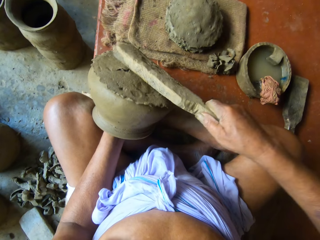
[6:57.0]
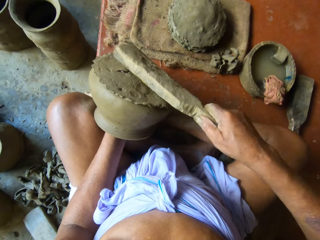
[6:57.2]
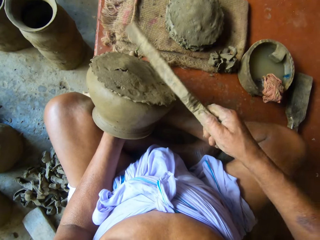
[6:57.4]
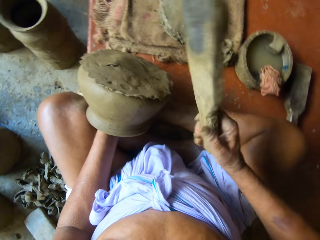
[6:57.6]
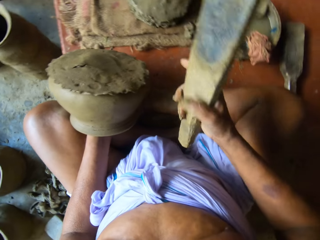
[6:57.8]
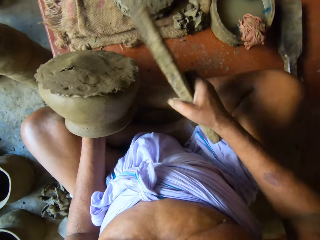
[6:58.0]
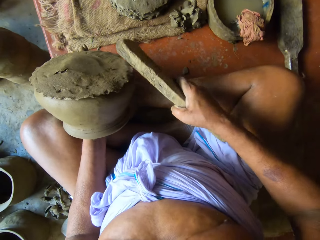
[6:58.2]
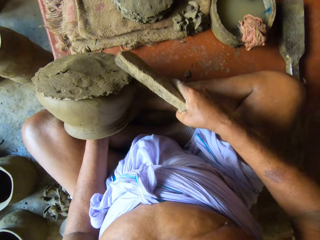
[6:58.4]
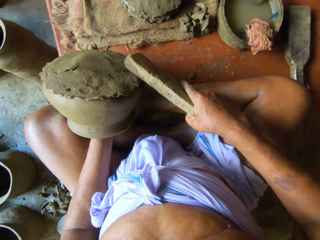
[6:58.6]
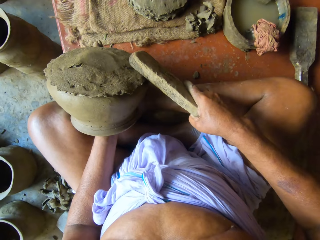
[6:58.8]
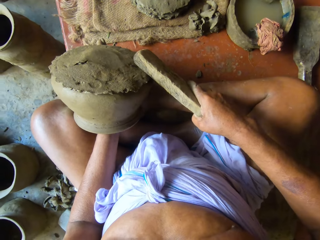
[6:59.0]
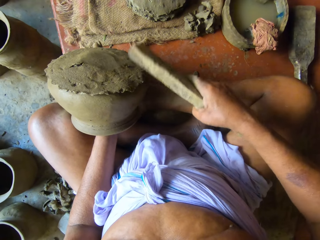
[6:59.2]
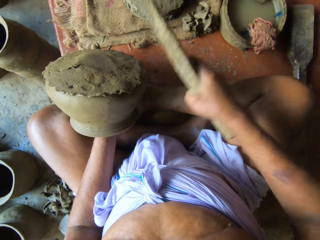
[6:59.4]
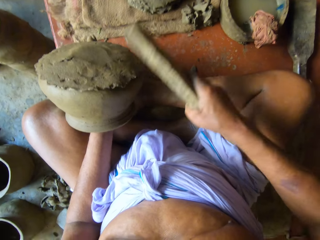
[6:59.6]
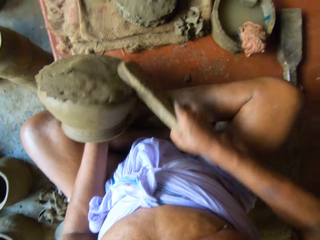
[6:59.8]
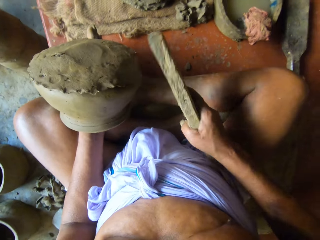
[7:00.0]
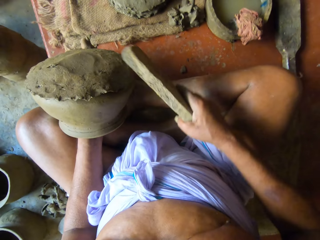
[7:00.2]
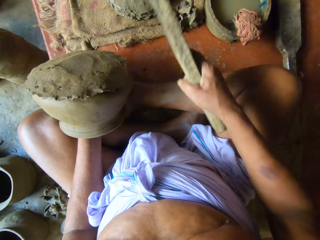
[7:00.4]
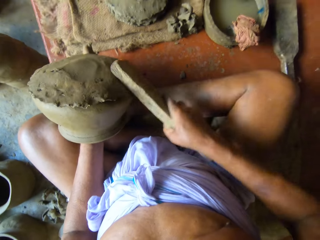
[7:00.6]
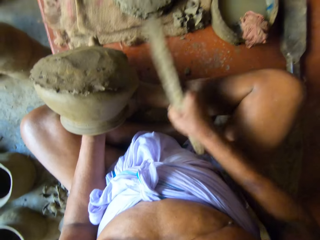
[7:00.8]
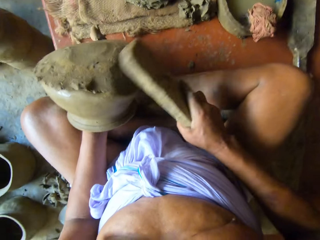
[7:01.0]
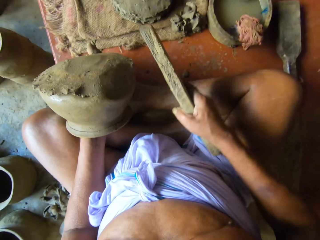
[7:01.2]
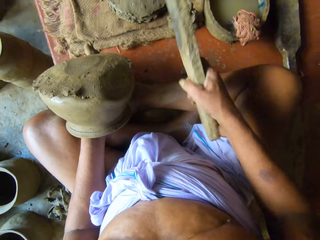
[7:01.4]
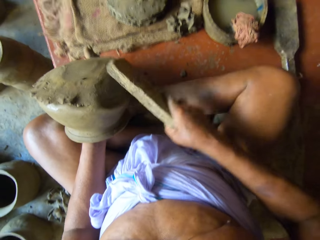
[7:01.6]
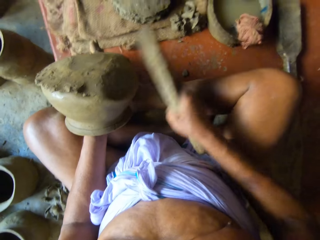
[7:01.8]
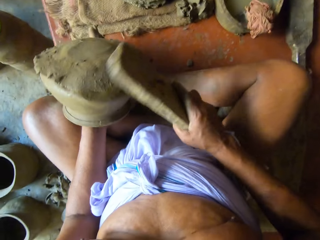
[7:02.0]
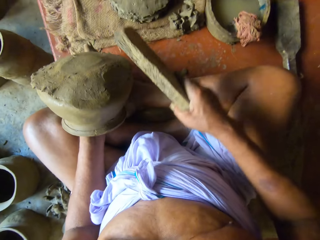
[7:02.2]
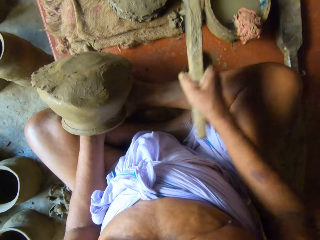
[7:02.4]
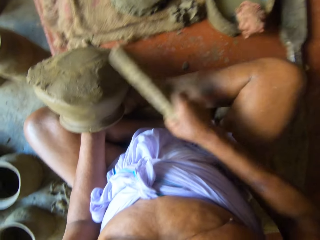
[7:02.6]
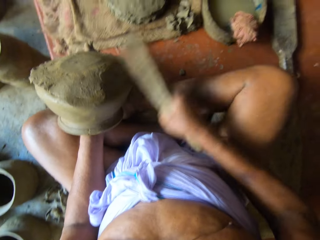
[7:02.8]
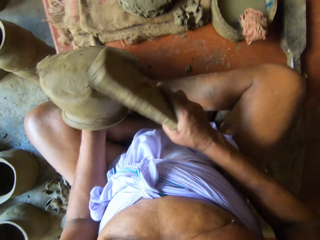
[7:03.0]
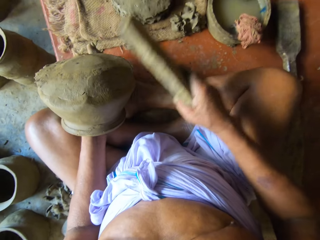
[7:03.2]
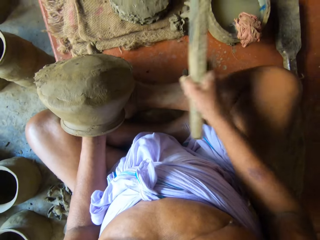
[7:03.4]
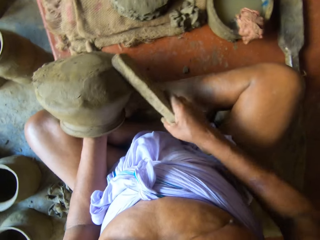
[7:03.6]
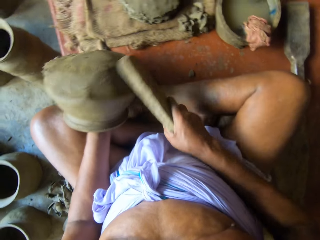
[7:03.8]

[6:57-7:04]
The camera wearer hits the edge of the pottery in his left hand with the wood in his right hand. He spins the pottery with his left hand. He hits the edge of the pottery in his left hand with the wood in his right hand.

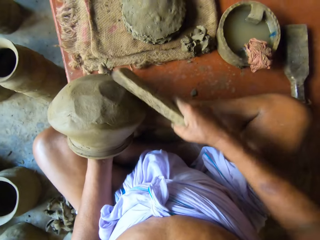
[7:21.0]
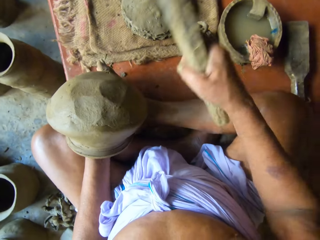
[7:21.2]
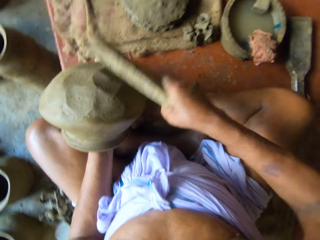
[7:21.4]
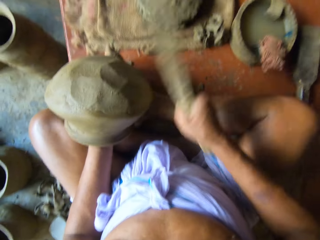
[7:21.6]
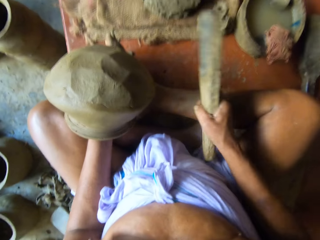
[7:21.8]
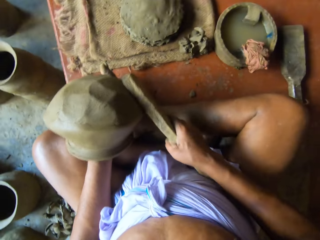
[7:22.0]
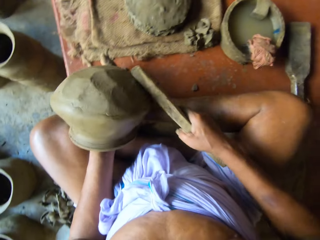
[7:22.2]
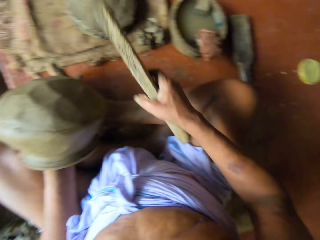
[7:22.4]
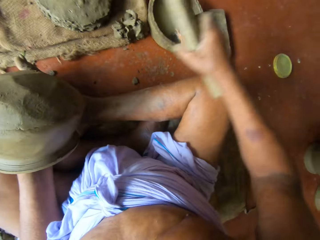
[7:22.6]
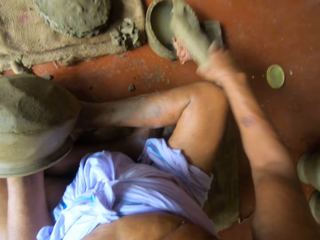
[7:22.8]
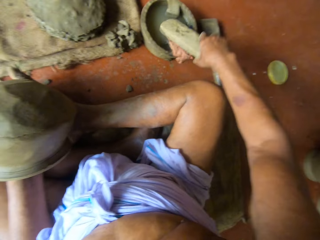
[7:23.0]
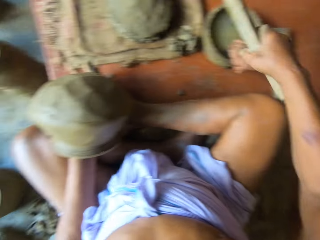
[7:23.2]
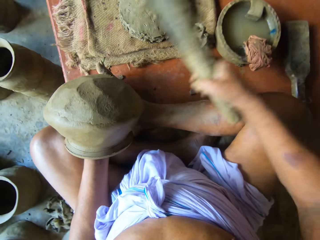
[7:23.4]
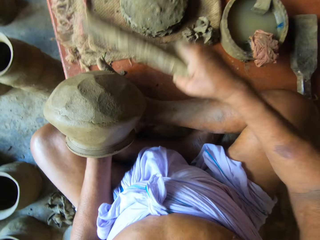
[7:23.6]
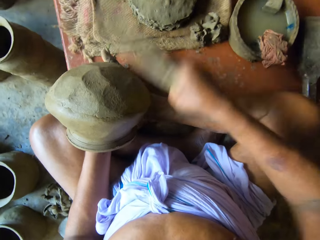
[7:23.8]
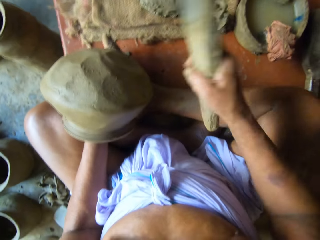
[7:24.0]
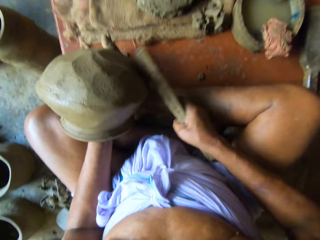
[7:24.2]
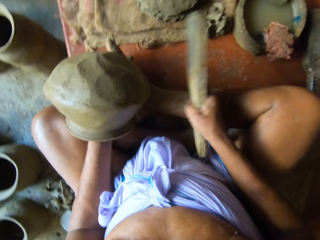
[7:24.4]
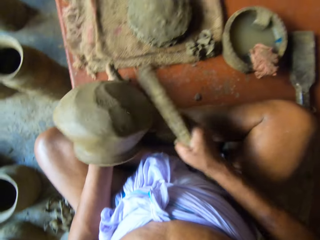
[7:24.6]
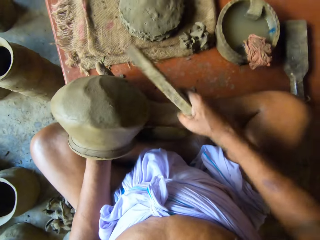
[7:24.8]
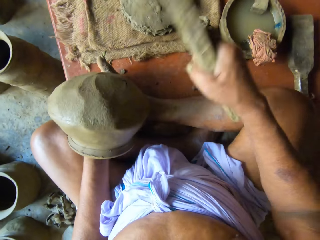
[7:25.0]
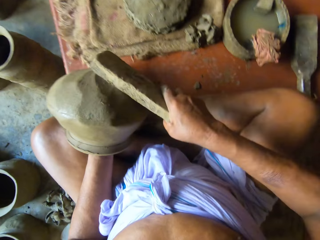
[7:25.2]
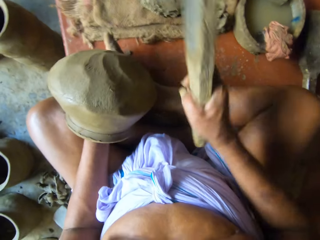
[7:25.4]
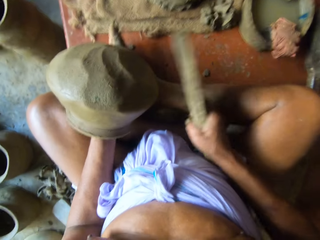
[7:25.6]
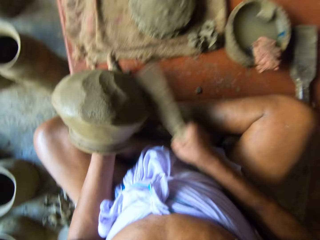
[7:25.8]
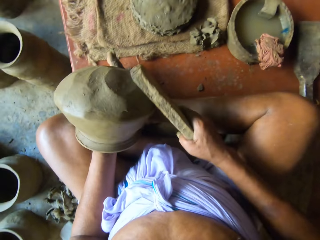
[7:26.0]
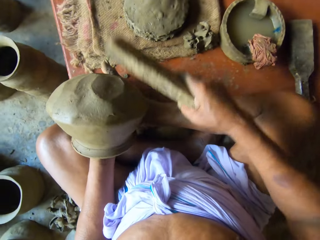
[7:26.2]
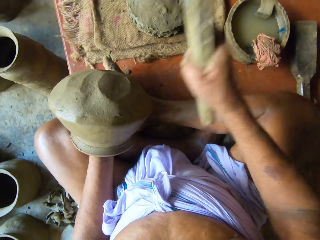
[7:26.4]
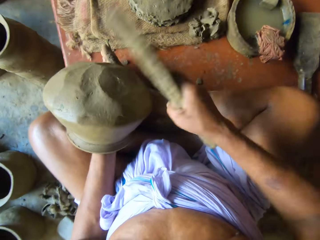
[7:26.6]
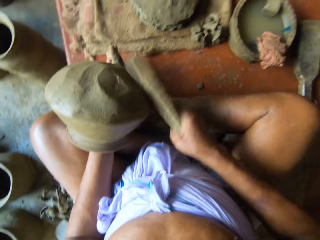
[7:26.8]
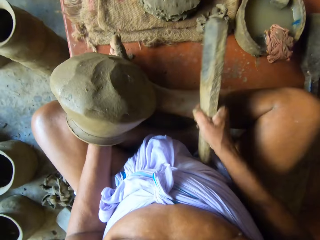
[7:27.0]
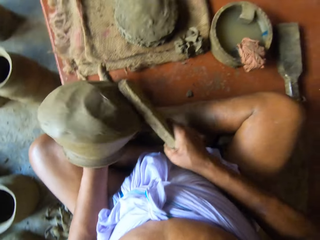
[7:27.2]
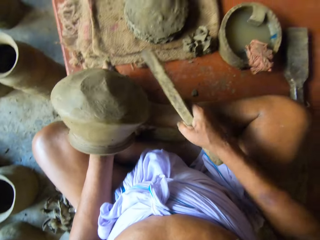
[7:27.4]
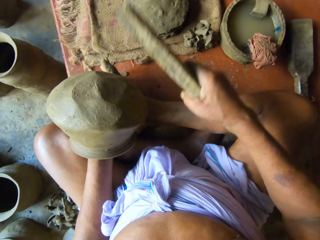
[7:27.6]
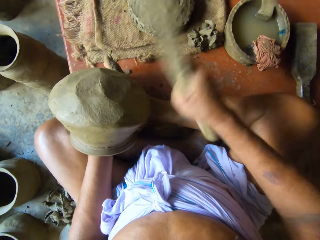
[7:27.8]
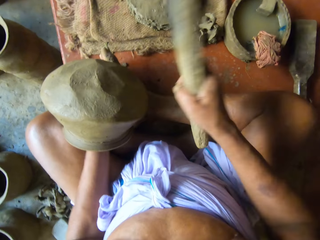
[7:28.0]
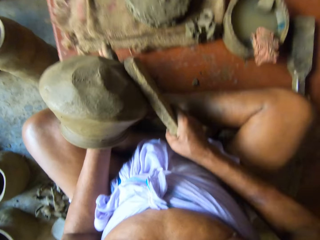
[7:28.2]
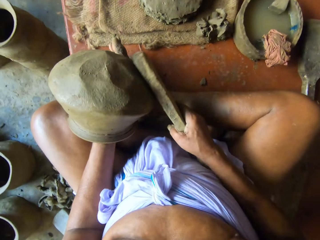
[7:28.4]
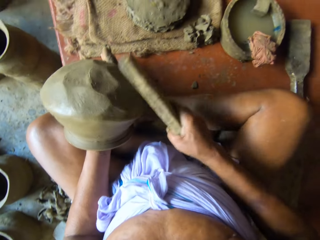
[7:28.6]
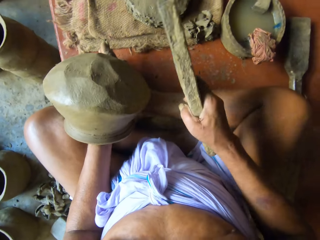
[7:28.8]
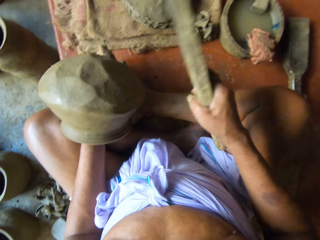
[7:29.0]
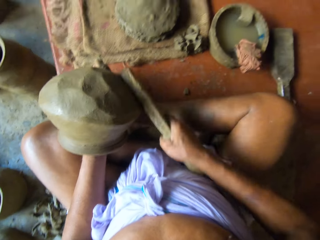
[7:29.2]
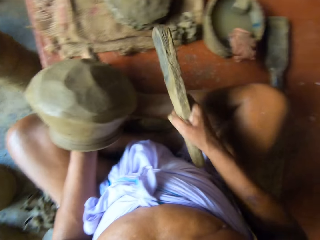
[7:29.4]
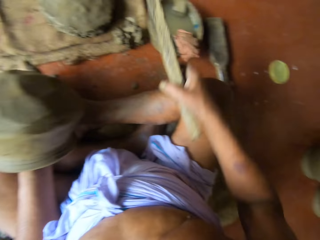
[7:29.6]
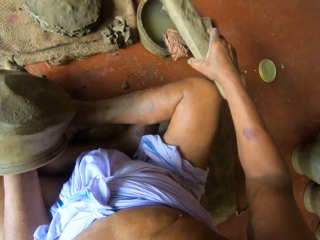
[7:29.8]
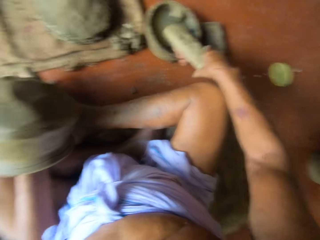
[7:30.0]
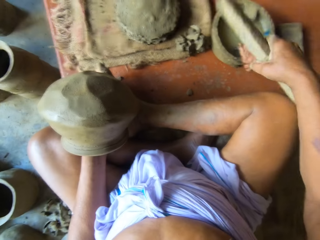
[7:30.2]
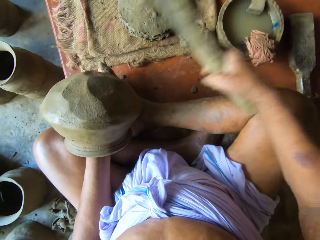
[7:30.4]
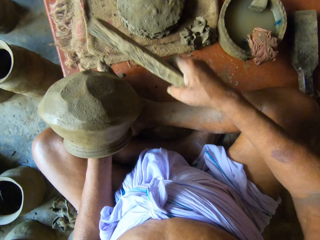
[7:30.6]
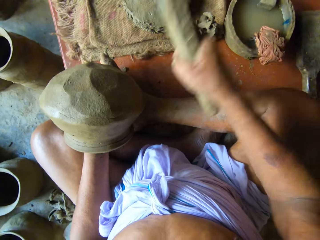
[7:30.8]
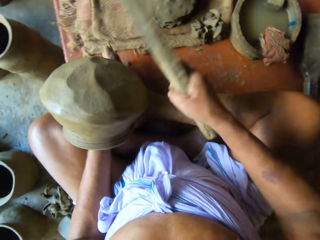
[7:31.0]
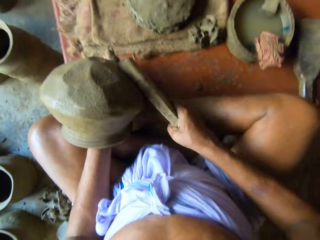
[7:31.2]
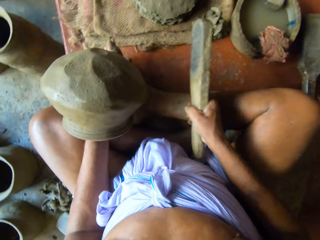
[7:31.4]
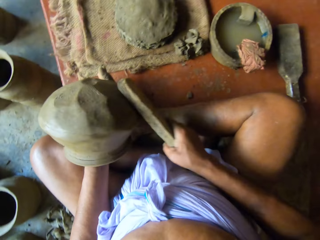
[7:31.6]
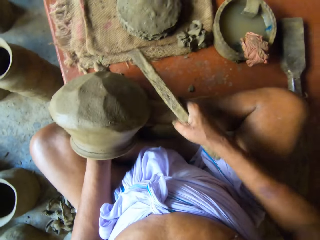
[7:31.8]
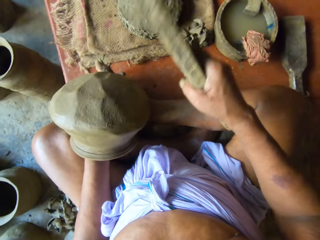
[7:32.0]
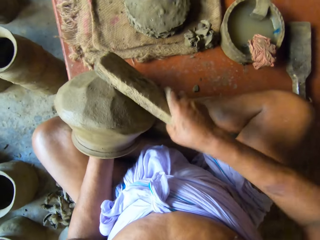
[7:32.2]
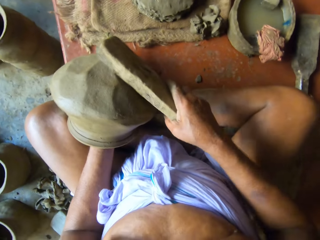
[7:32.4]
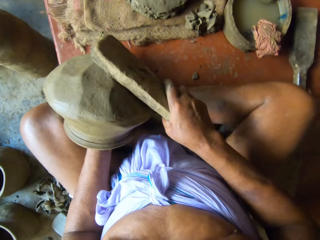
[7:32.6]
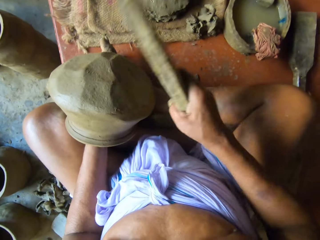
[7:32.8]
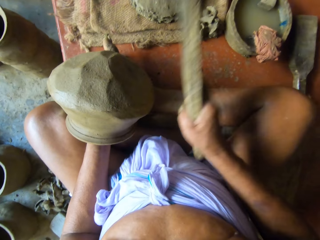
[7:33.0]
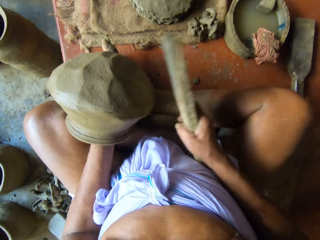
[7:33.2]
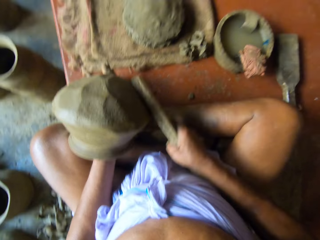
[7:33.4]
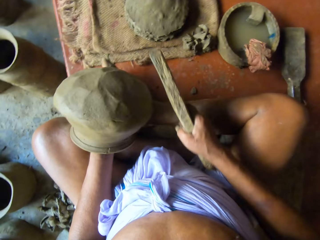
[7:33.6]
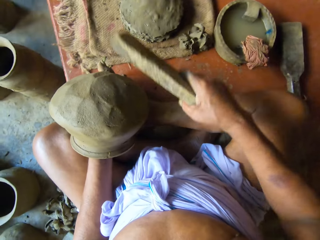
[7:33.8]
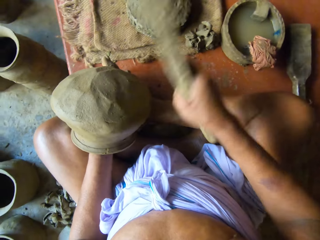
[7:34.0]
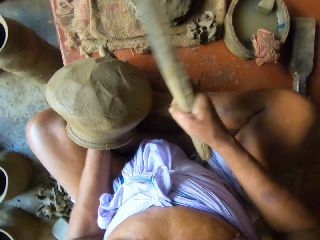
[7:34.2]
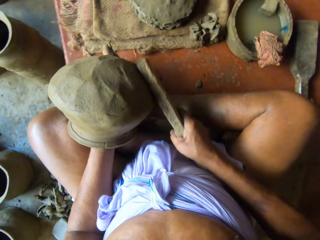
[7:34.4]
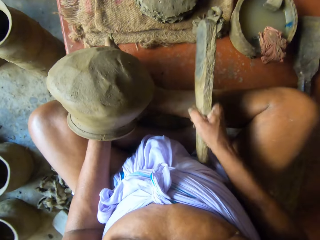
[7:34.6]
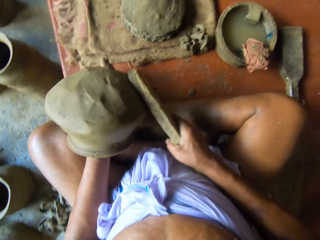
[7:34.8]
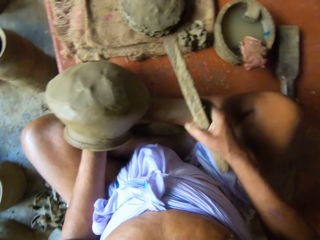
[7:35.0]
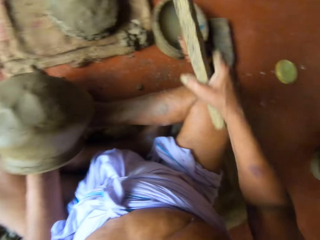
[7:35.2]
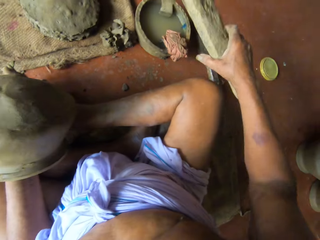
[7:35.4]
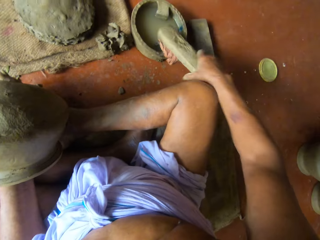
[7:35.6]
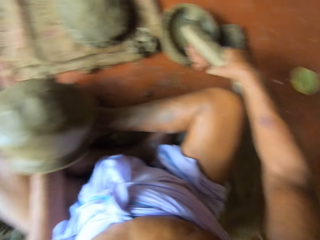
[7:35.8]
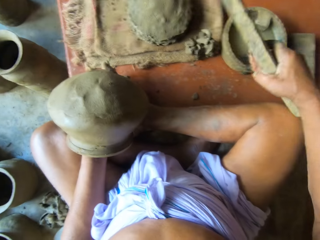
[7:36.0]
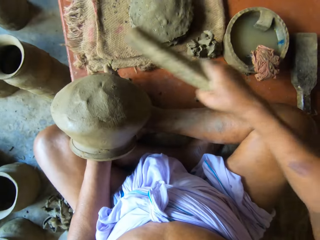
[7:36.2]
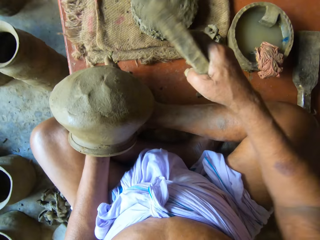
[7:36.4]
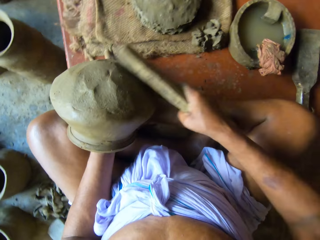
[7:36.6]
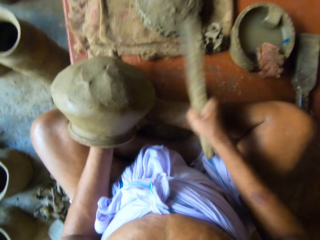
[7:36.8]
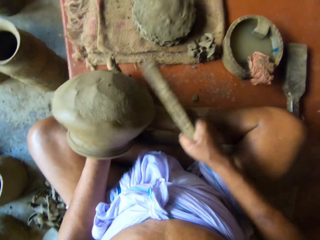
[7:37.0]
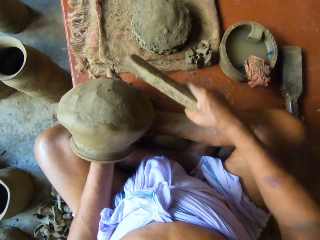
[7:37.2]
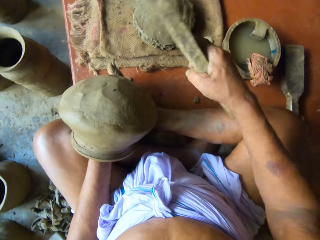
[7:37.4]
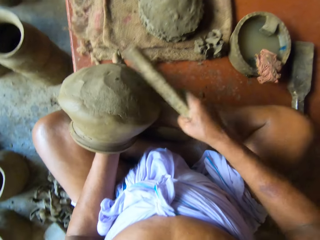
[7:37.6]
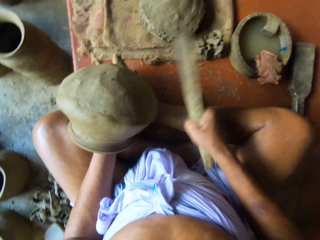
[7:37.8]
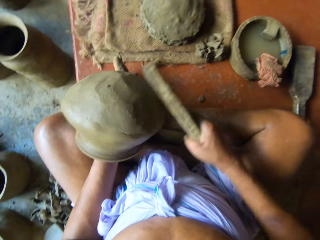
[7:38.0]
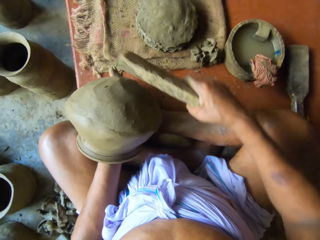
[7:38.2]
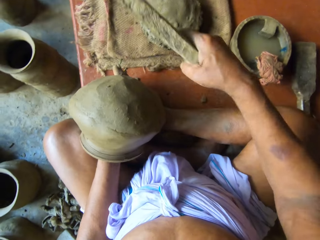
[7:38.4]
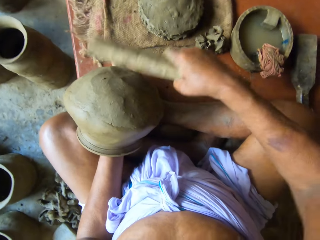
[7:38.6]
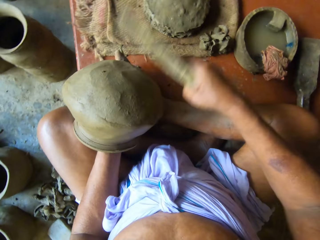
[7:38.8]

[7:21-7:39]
The camera wearer touches the rag on the edge of the bowl with the wood in his right hand. He places the wood on a wet piece of cloth. He hits the bottom of the pottery with the wood in his right hand. He touches the rag on the edge of the bowl with the wood in his right hand. He places the wood on the wet piece of cloth. He hits the bottom of the pottery with the wood in his right hand. He touches the rag on the edge of the bowl with the wood in his right hand. He places the wood on the wet piece of cloth. He hits the bottom of the pottery with the wood in his right hand.
